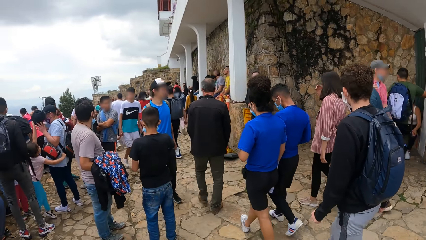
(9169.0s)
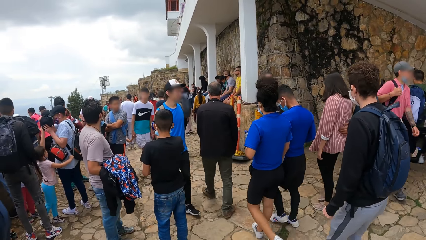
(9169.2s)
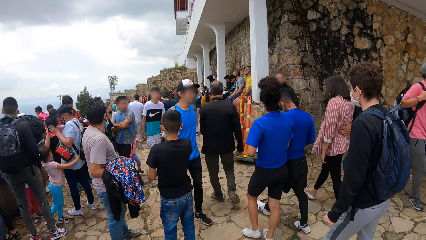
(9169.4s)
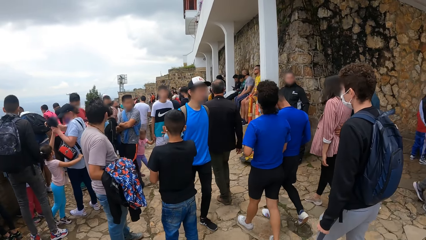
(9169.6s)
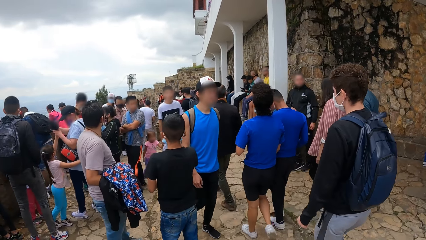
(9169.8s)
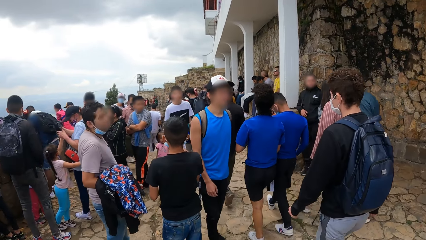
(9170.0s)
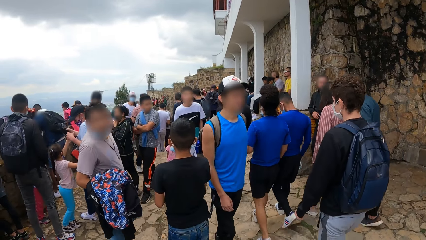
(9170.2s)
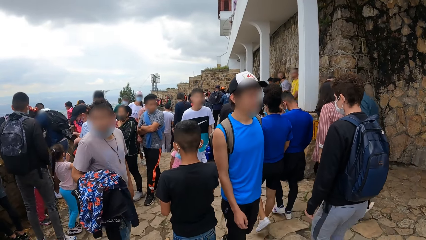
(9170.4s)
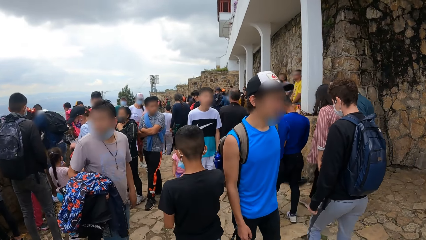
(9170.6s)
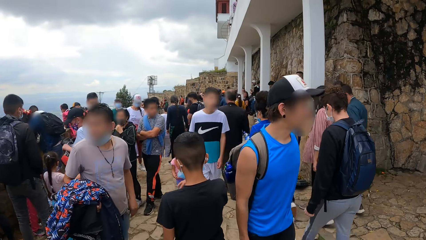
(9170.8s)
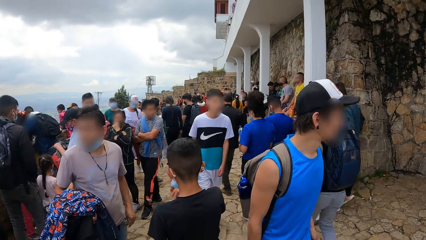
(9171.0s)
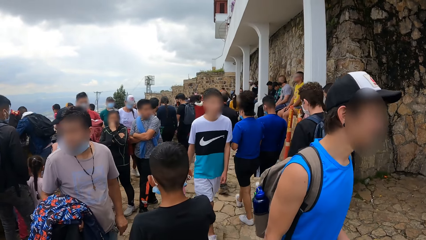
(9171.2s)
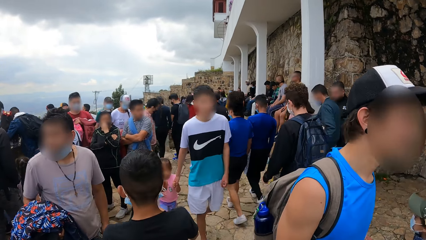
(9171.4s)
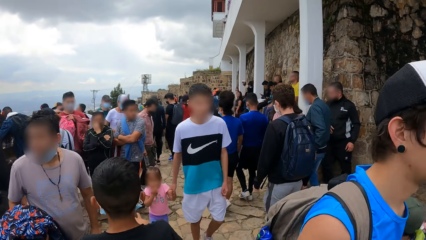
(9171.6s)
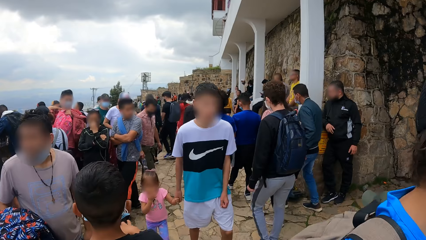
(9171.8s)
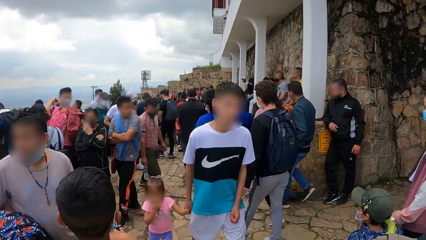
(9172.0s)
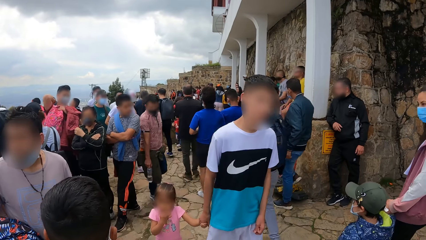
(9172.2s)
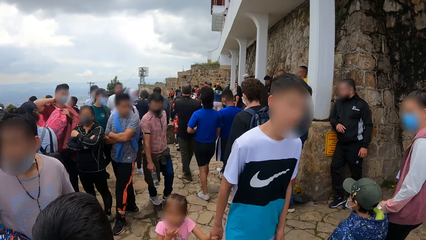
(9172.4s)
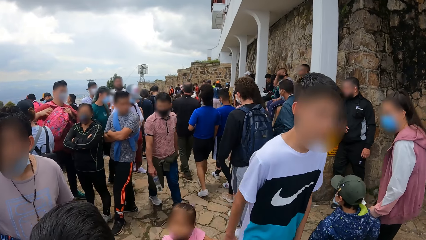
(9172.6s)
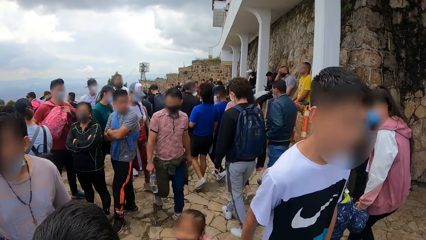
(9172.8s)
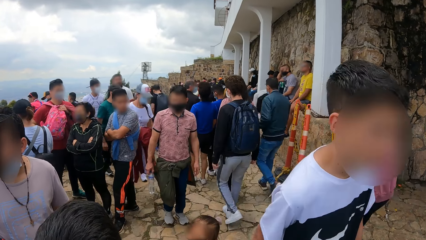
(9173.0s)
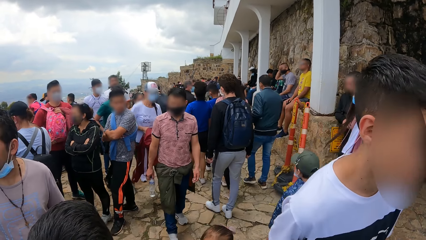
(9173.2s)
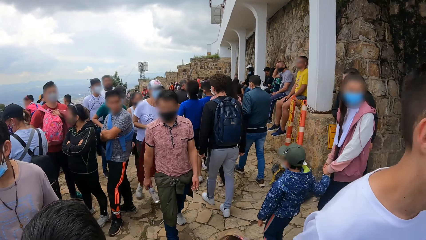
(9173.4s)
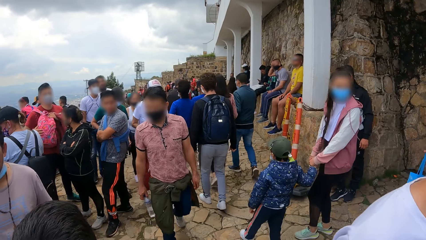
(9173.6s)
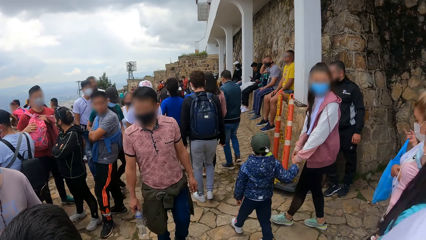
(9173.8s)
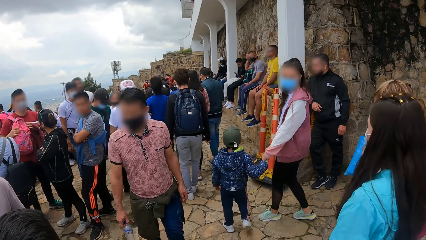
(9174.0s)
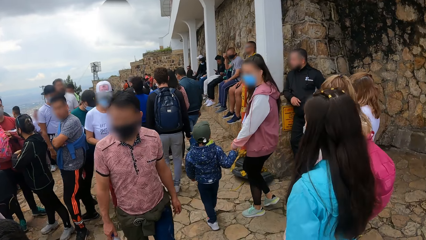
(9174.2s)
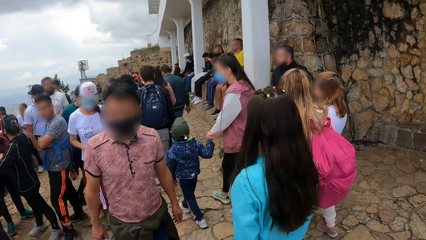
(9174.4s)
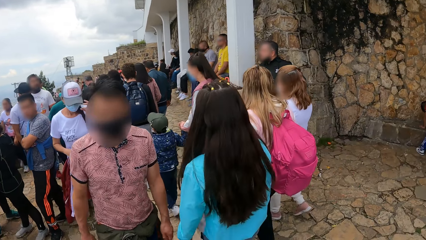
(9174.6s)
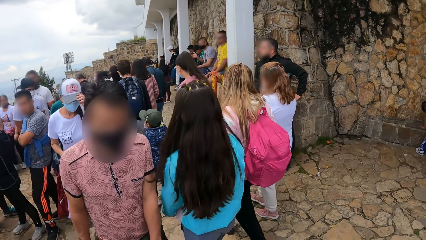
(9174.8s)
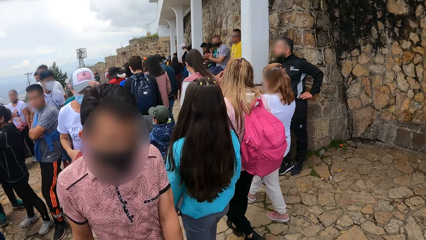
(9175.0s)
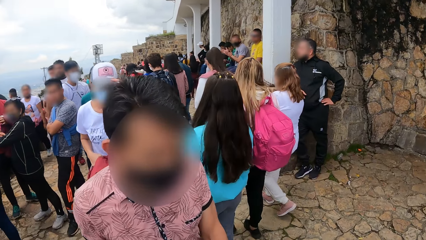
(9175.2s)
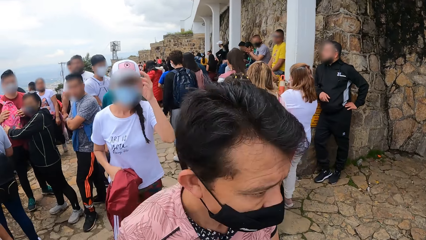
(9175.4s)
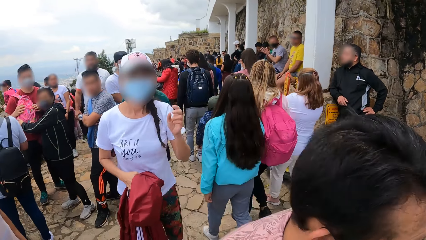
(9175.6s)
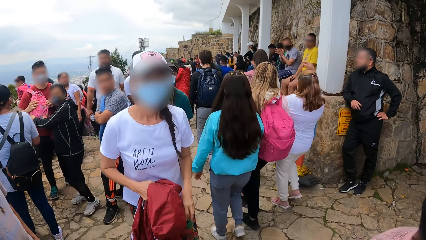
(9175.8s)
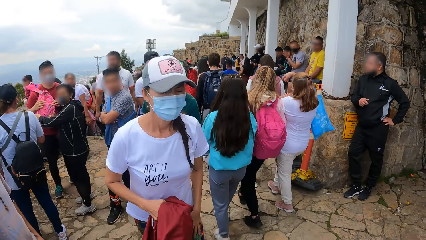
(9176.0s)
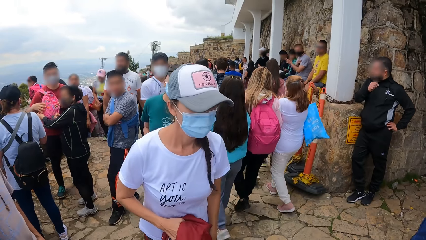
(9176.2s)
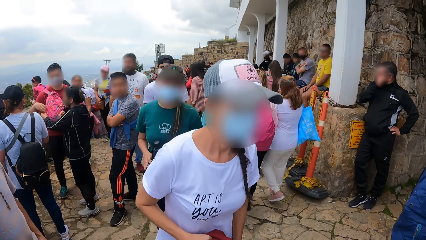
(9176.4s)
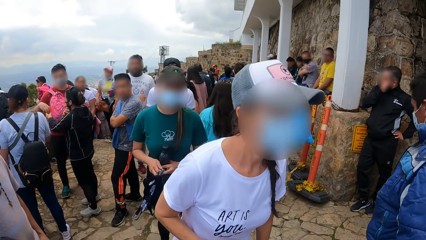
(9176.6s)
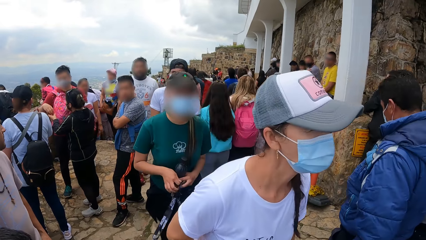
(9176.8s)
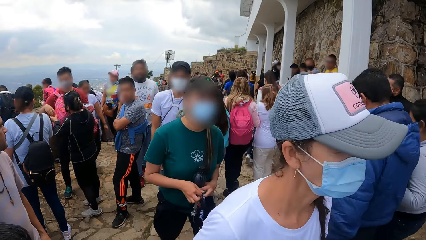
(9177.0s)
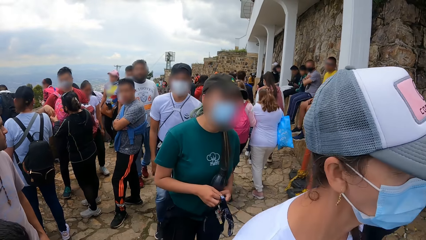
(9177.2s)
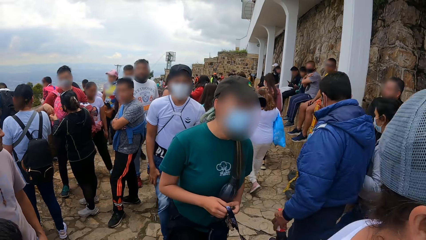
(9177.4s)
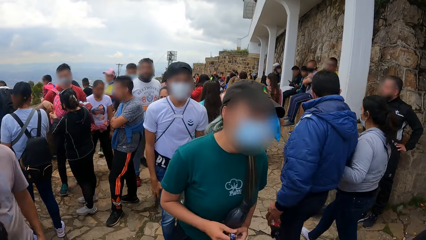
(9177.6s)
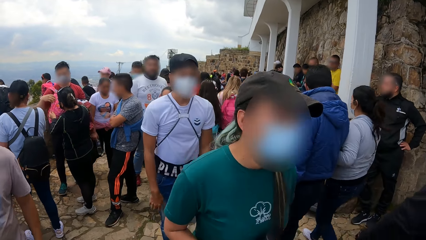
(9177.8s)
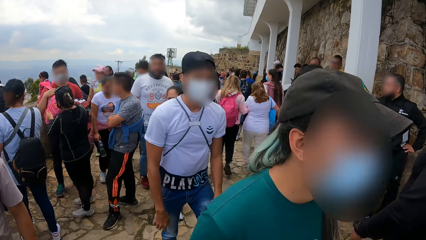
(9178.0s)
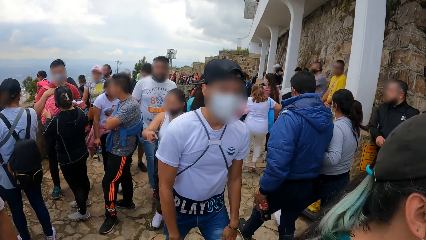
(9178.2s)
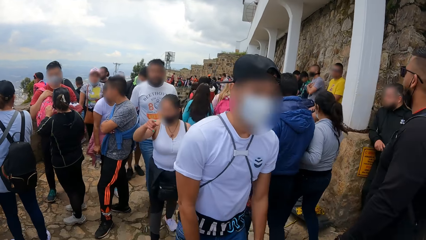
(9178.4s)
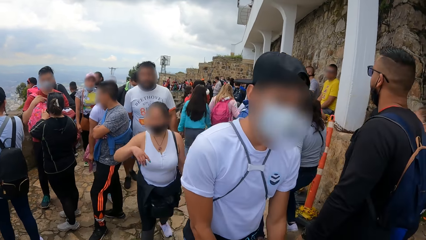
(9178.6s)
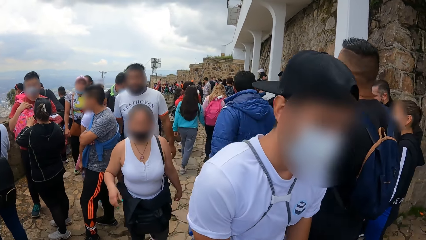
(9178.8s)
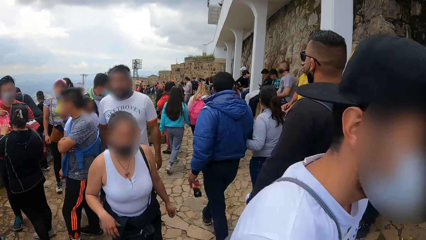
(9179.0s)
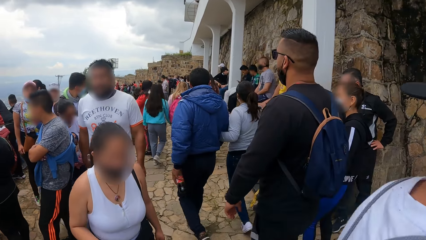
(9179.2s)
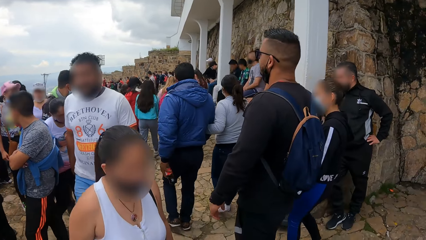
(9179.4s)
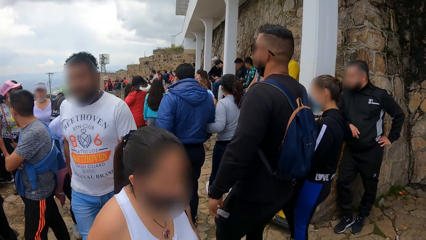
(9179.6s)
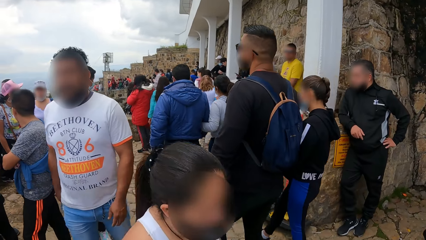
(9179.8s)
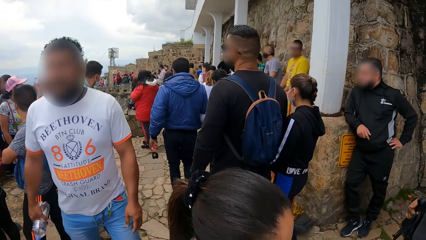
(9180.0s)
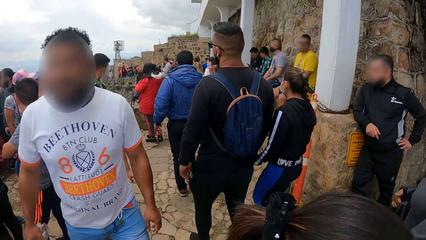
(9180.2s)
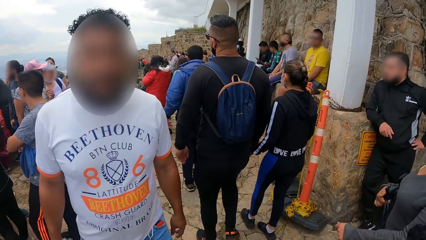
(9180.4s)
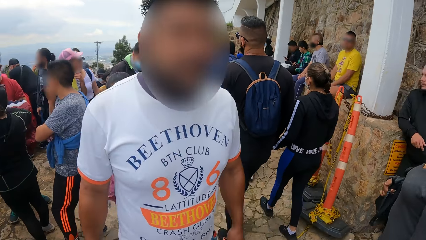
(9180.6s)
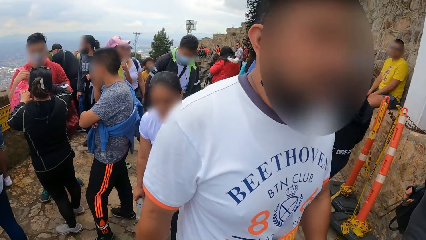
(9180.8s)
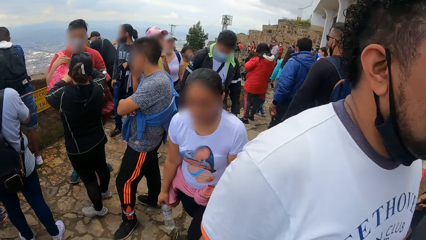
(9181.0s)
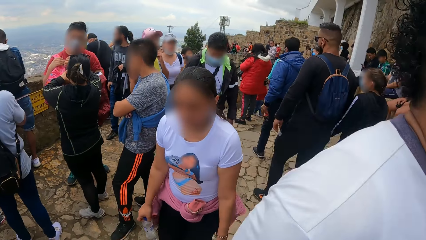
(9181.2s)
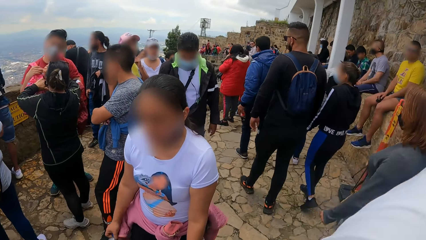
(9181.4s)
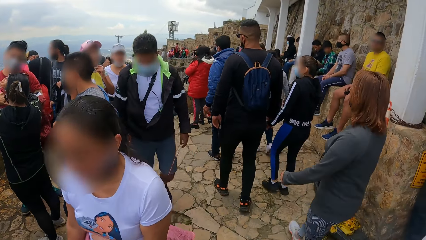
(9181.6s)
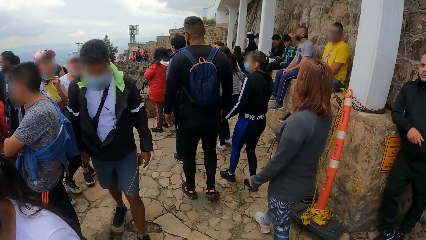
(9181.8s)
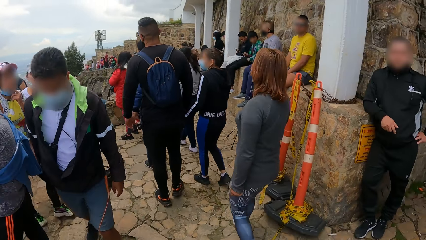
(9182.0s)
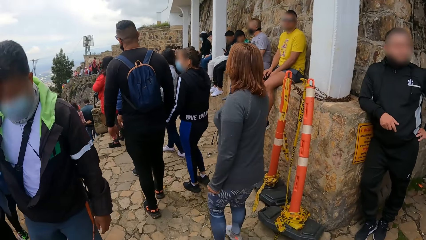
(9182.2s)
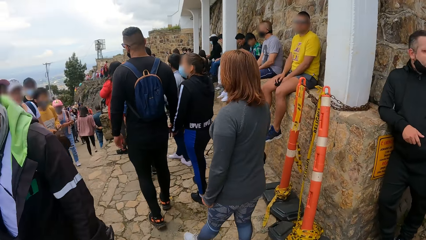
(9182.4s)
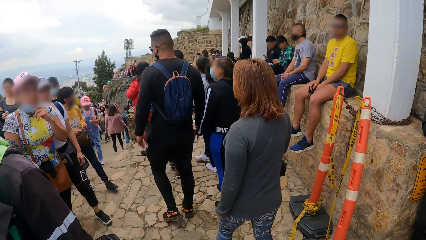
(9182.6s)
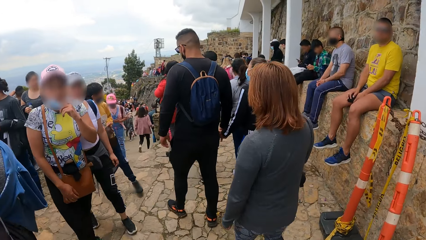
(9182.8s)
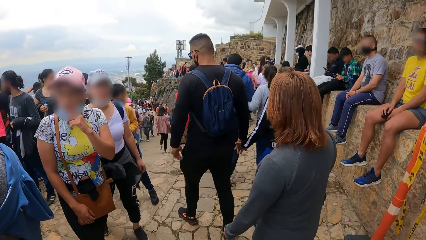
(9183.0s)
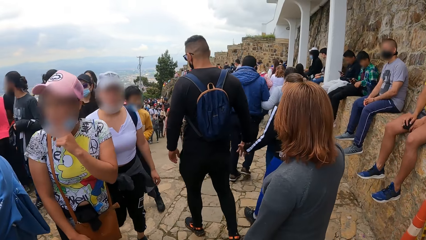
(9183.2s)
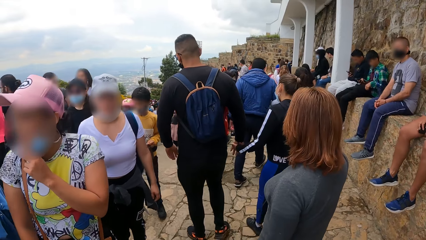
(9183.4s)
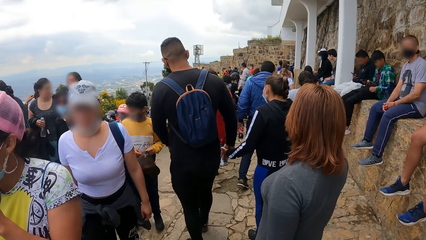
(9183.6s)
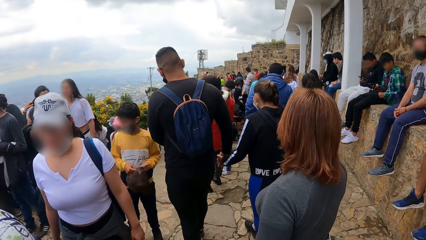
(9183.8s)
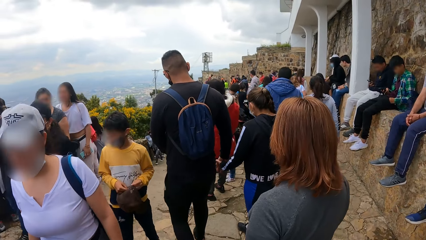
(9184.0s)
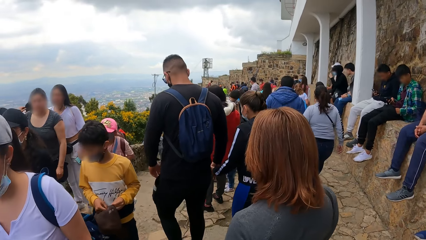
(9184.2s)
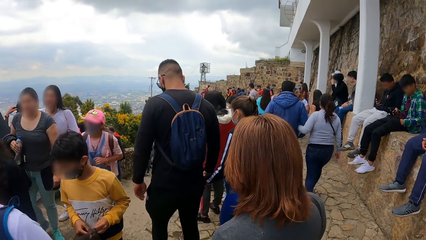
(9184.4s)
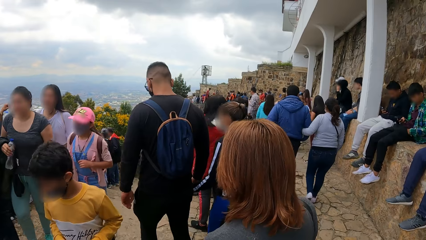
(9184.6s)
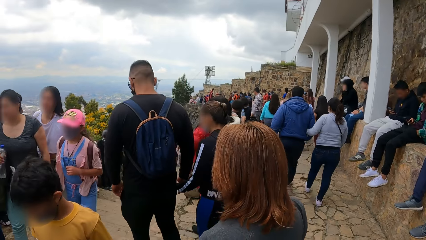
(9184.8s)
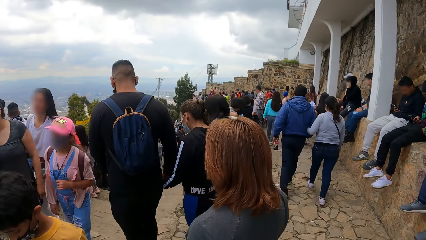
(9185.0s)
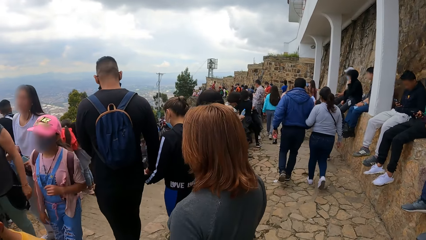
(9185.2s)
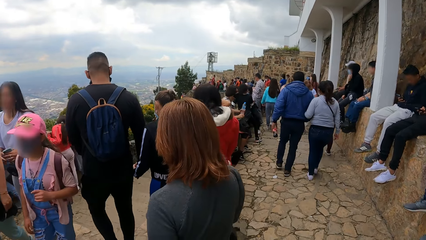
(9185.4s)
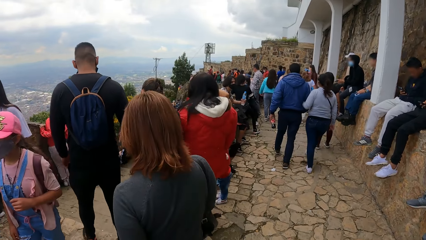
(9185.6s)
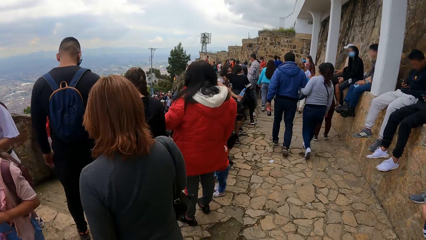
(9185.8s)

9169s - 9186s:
The camera wearer walks on the pavement.
